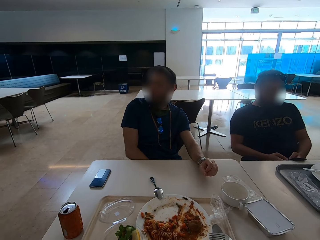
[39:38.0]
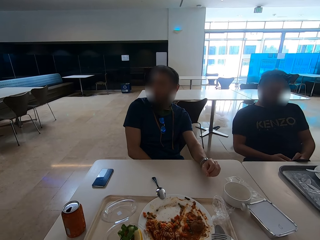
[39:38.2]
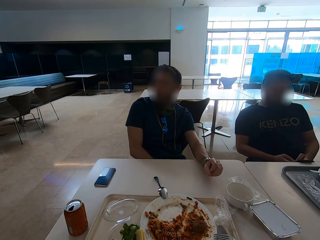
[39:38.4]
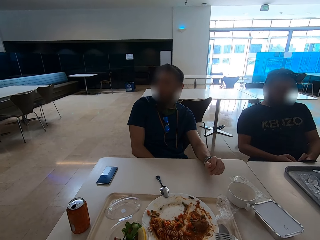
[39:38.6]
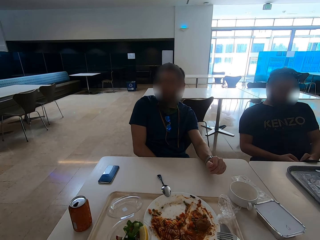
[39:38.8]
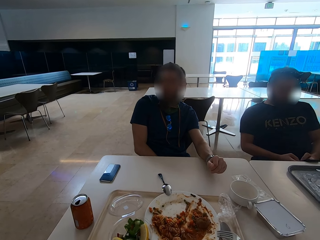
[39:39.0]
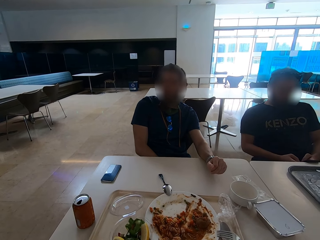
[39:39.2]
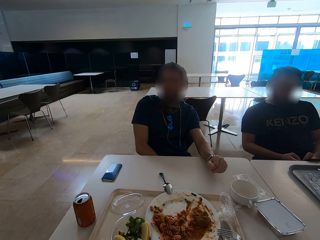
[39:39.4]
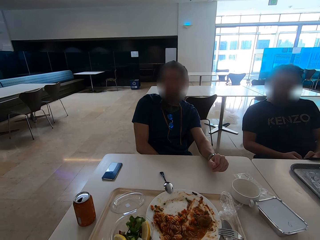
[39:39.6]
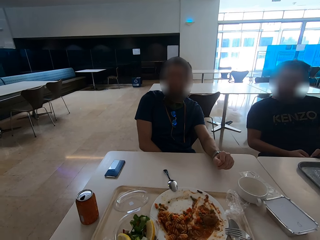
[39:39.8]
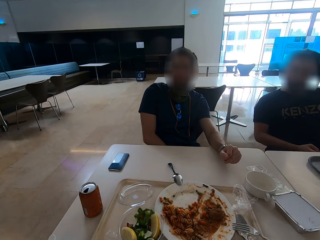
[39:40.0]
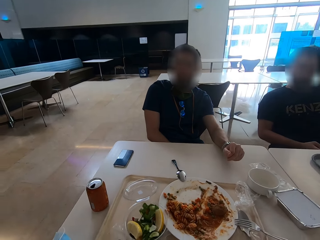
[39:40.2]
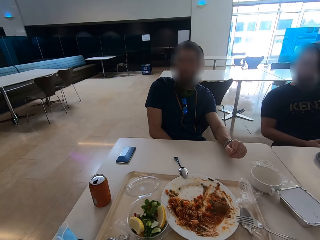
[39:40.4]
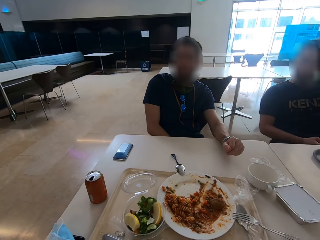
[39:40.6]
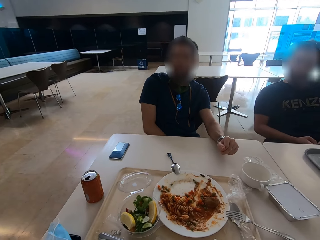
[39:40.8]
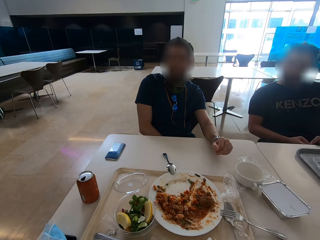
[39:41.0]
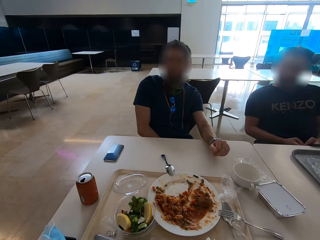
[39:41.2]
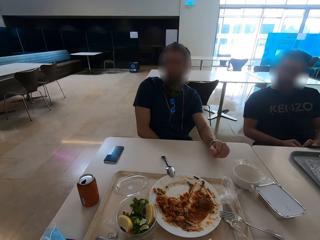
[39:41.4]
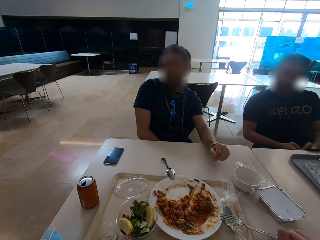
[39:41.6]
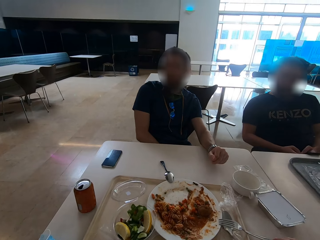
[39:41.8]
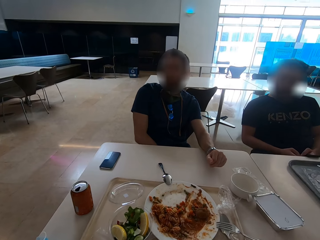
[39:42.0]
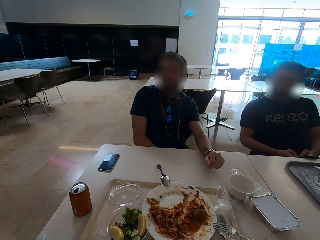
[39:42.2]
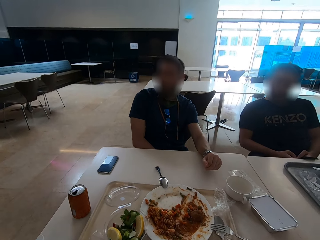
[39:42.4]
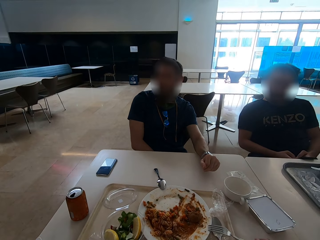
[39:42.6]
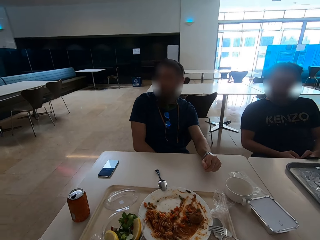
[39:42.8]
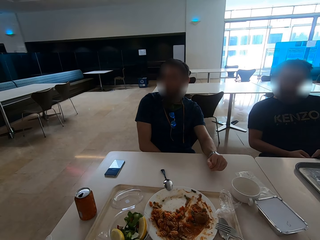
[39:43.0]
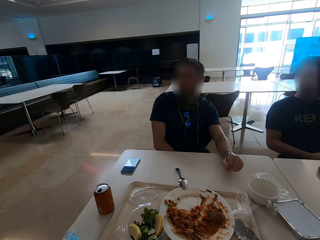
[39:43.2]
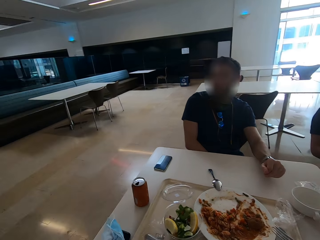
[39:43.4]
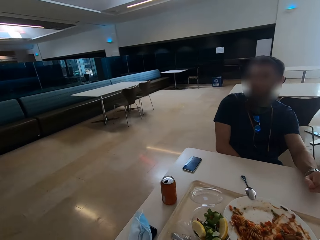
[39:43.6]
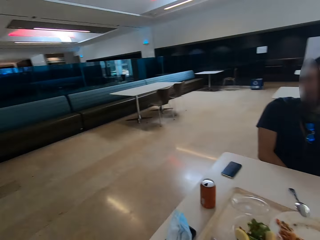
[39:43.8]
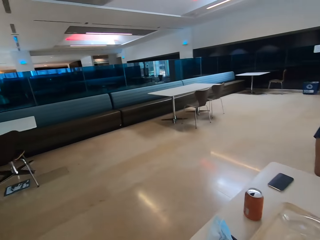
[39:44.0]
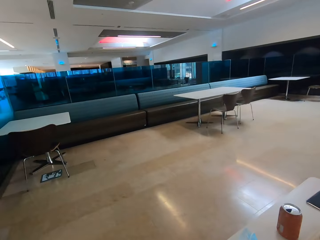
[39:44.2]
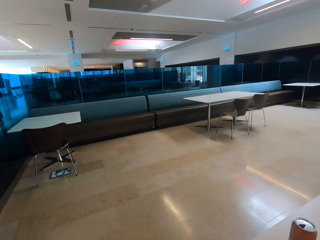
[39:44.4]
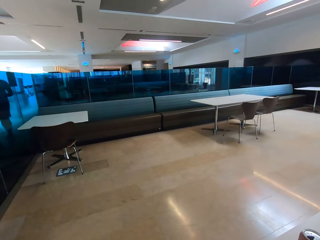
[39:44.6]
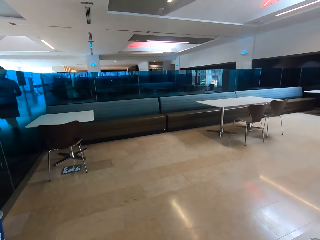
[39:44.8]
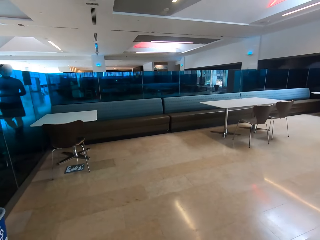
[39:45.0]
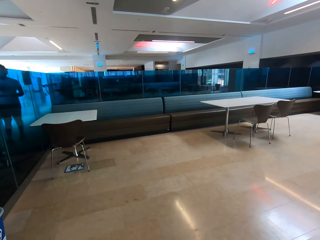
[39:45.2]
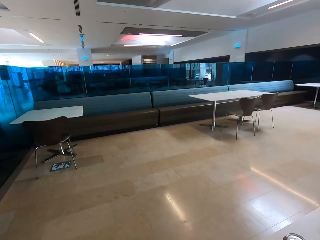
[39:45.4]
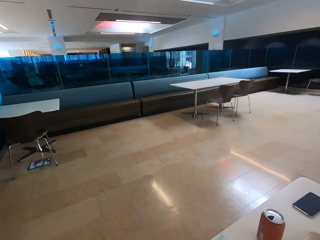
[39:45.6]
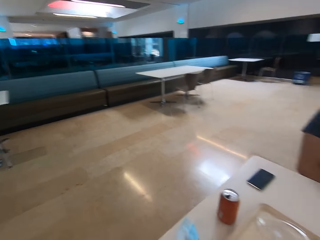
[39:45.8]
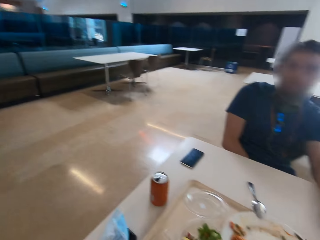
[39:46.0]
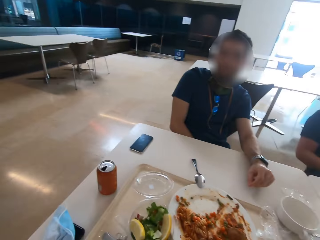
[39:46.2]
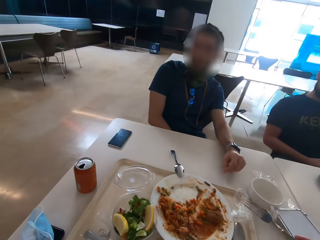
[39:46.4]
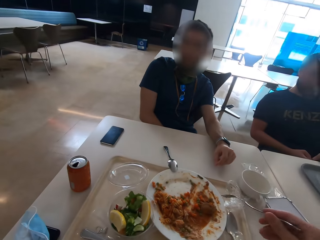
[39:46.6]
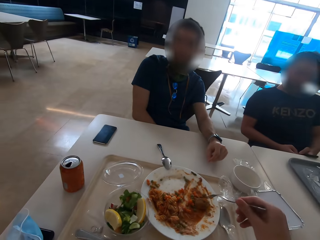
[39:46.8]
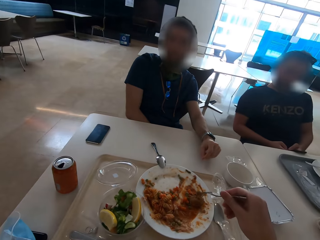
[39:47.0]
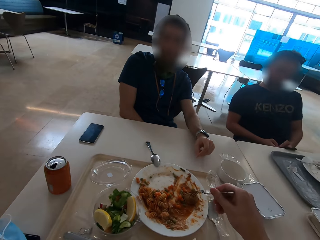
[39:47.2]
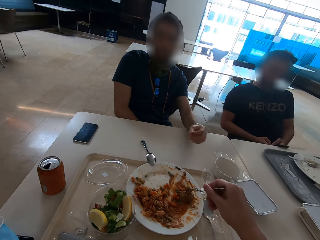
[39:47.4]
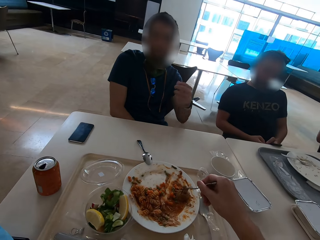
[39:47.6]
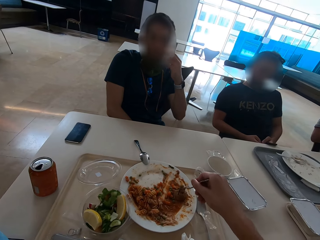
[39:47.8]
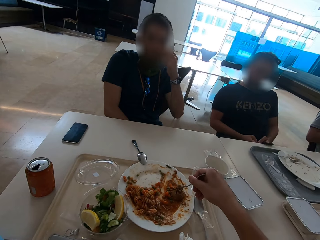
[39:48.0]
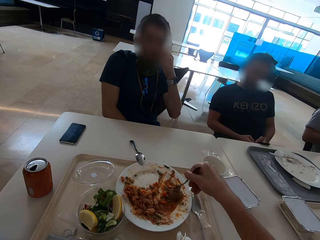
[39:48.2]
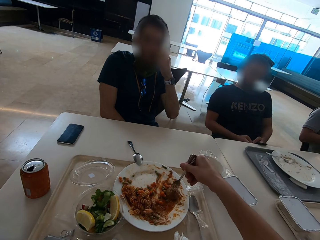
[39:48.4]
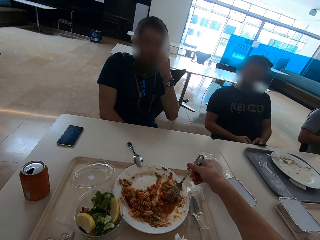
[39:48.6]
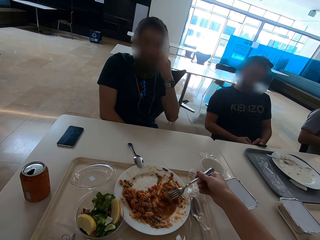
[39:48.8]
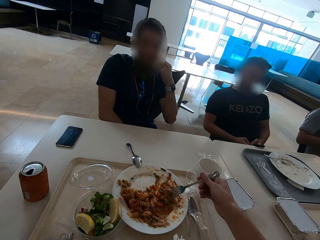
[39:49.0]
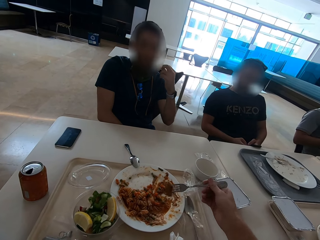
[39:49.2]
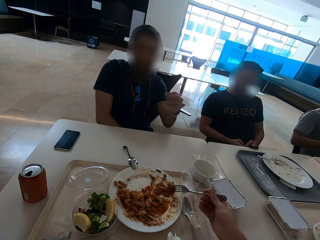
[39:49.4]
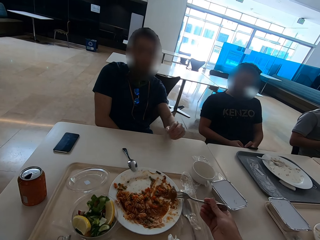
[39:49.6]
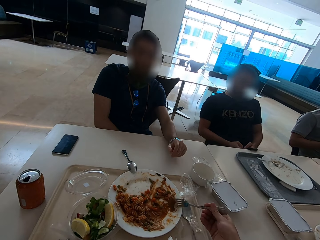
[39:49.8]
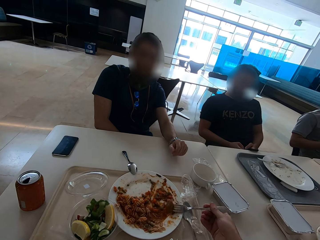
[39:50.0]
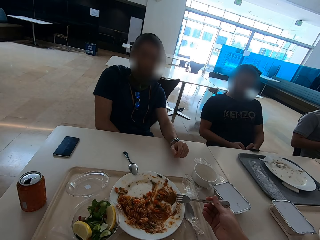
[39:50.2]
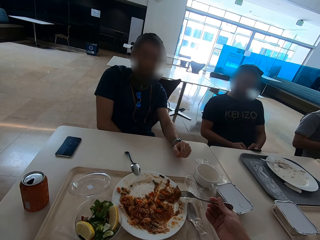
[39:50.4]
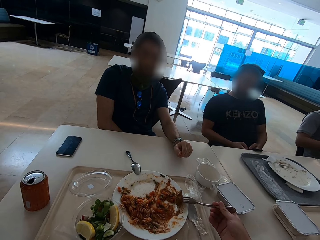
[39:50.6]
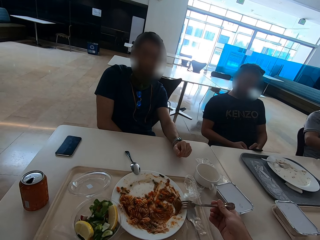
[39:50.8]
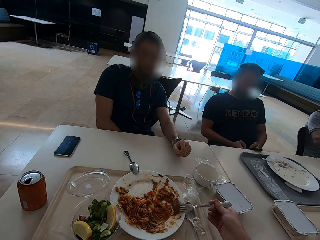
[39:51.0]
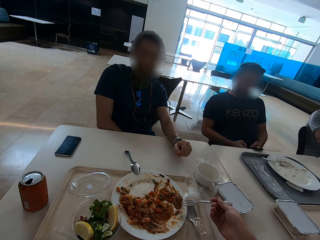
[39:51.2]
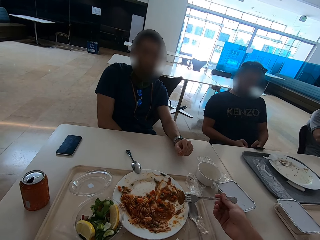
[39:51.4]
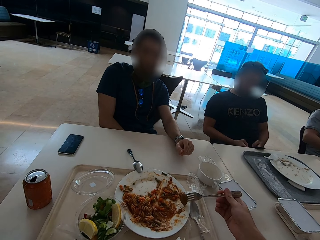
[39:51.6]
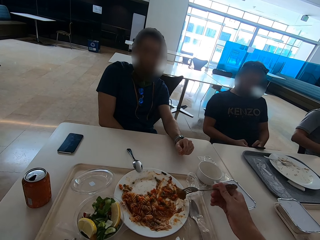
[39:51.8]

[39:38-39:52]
The camera wearer looks around the room. They scoop macaroni. They eat. A man scratches his face.

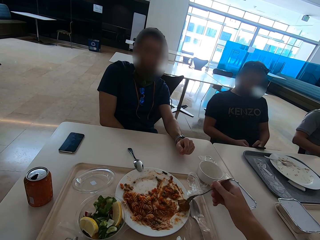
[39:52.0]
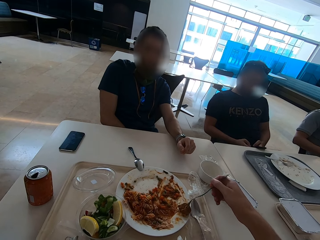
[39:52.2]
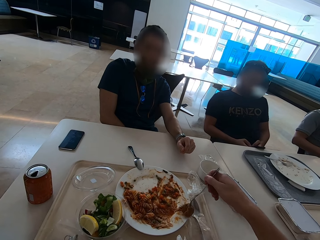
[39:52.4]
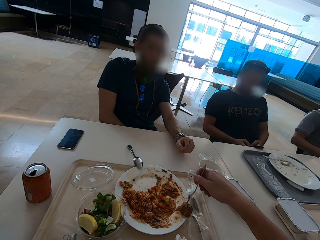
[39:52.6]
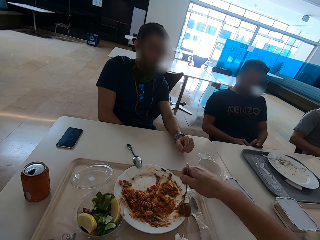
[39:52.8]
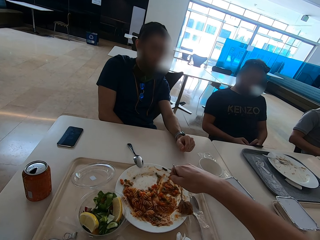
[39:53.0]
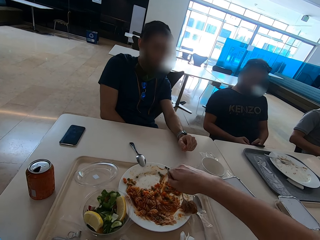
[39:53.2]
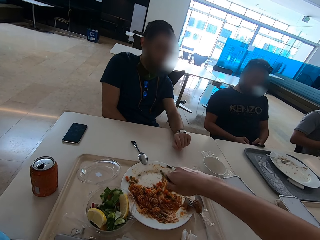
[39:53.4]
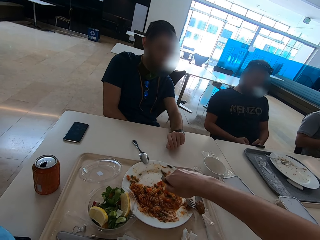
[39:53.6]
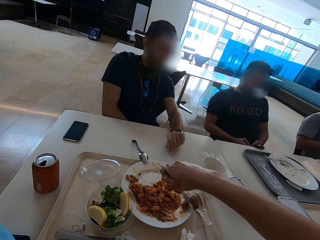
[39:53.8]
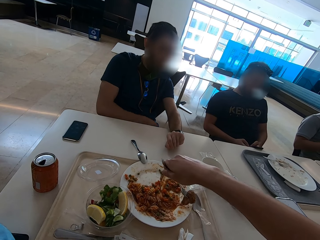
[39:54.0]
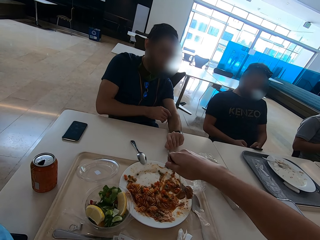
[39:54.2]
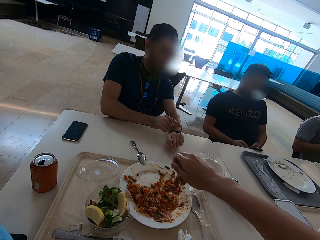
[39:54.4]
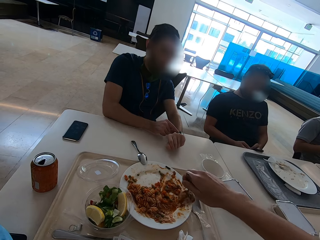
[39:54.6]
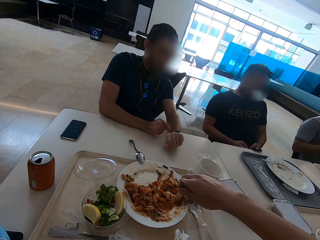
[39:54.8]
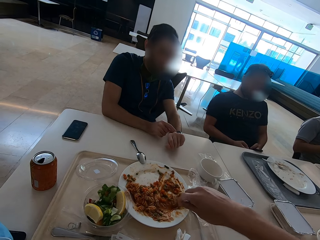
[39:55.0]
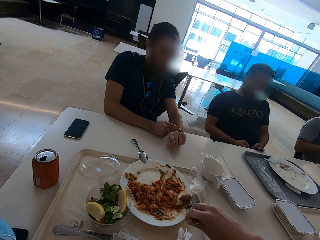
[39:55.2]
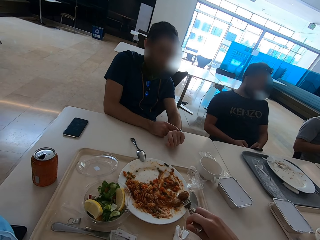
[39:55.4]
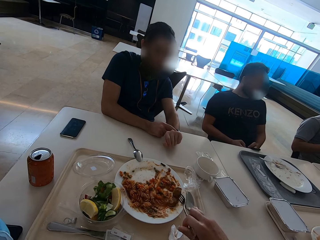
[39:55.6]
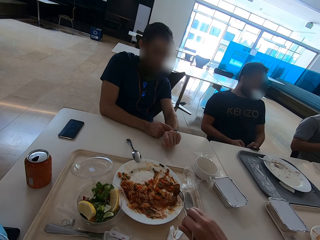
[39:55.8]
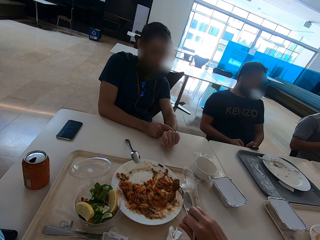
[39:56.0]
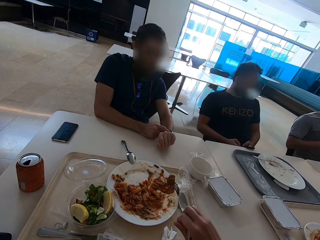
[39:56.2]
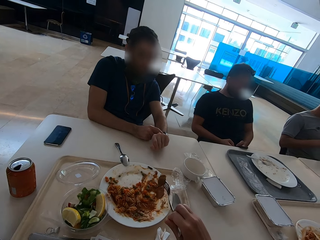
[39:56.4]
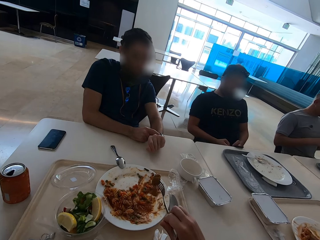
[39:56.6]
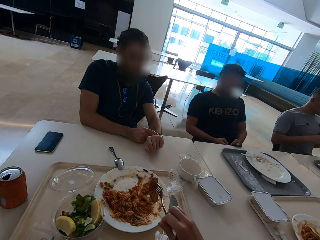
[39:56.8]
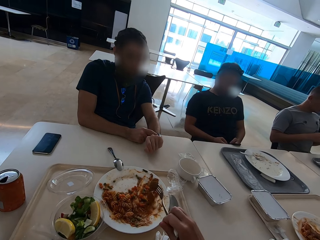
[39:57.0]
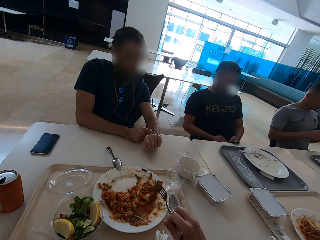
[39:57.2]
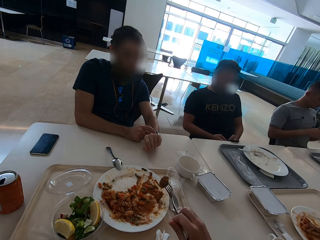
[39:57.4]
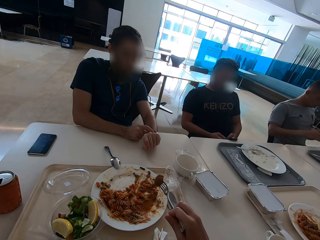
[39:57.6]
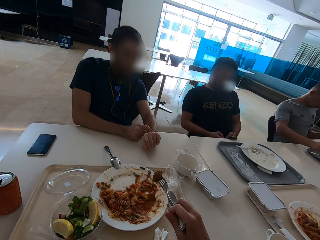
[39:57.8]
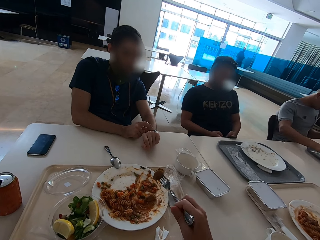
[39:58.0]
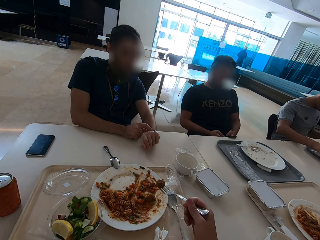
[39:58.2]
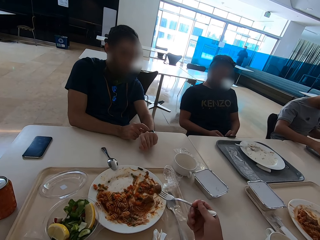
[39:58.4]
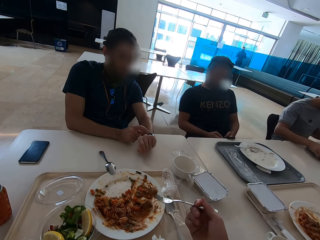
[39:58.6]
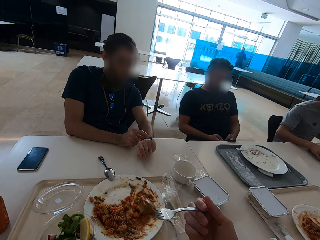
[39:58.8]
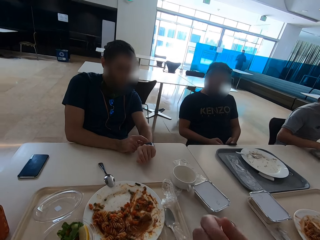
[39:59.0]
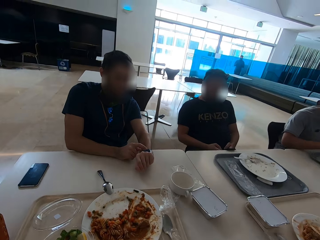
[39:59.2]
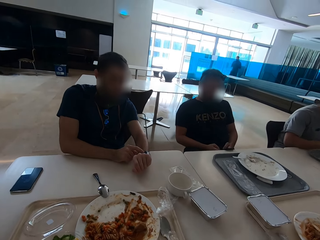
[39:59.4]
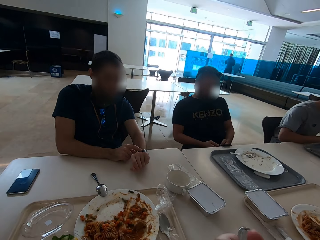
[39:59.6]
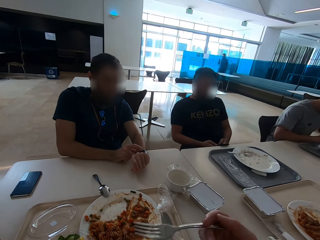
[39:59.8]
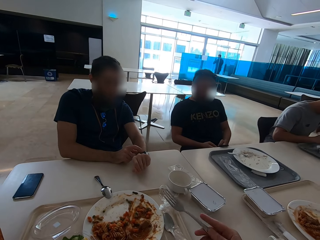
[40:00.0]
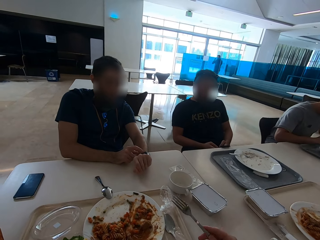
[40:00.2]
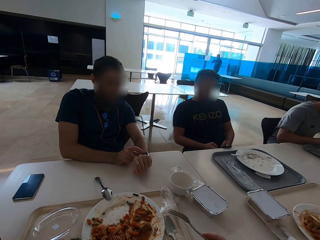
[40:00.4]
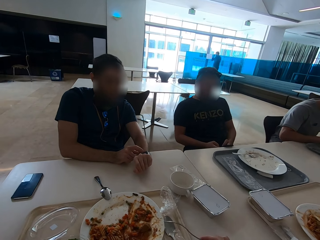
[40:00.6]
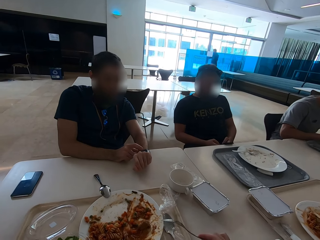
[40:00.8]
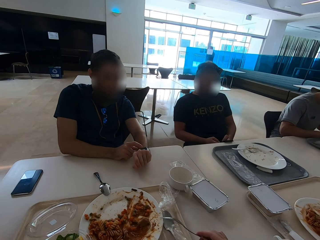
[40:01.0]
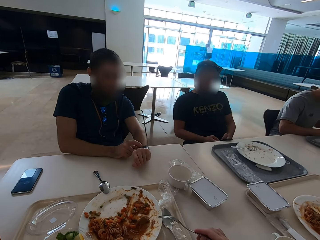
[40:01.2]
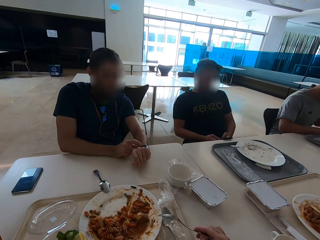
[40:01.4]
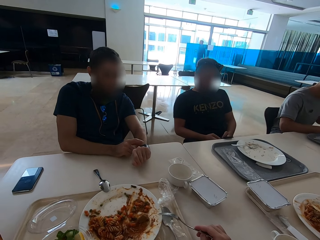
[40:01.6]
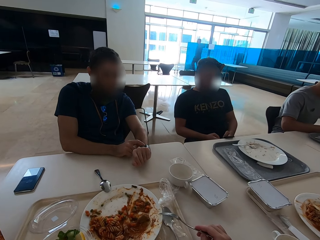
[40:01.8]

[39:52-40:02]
A man looks at his watch. The man operates his watch. The camera wearer eats macaroni.
